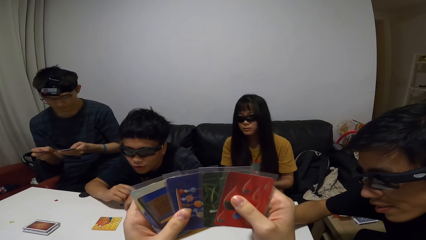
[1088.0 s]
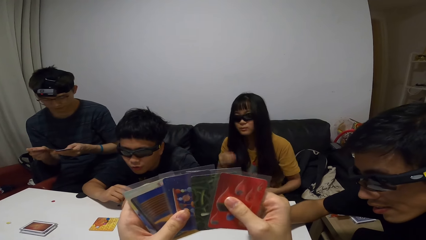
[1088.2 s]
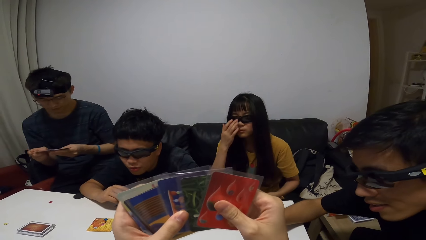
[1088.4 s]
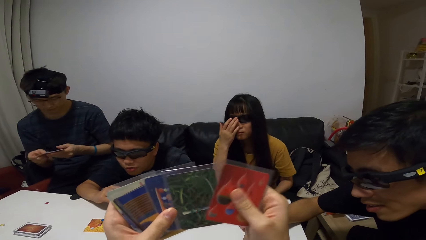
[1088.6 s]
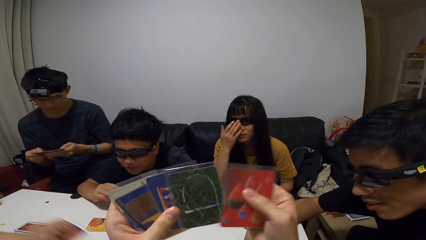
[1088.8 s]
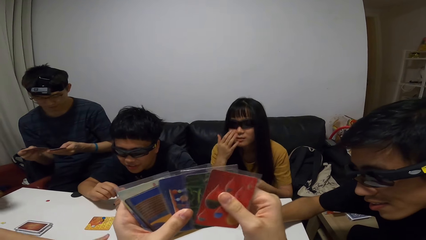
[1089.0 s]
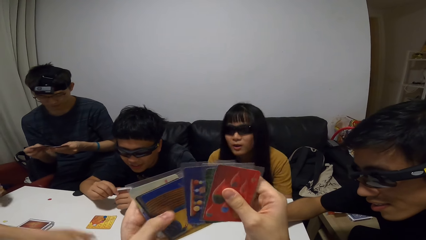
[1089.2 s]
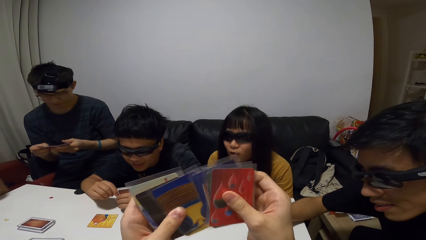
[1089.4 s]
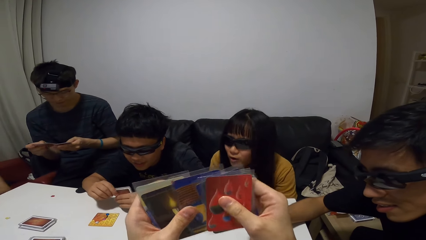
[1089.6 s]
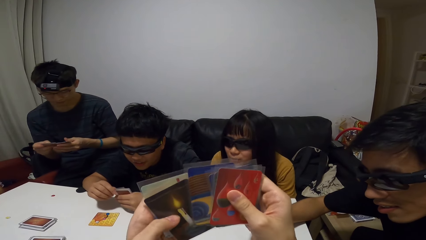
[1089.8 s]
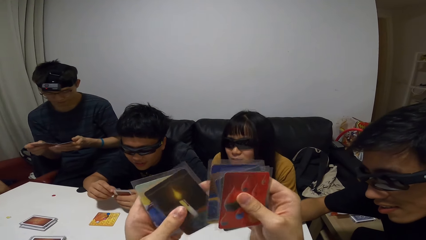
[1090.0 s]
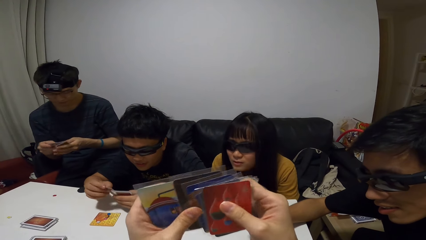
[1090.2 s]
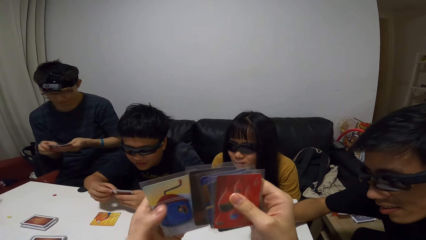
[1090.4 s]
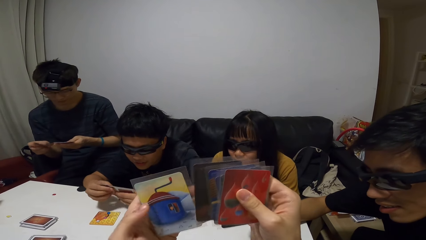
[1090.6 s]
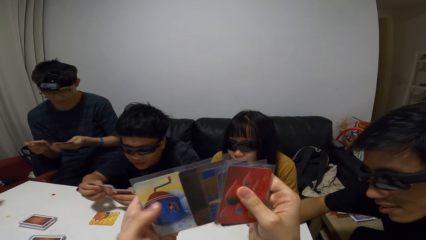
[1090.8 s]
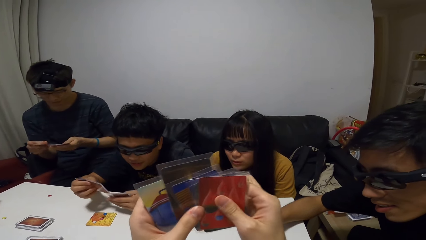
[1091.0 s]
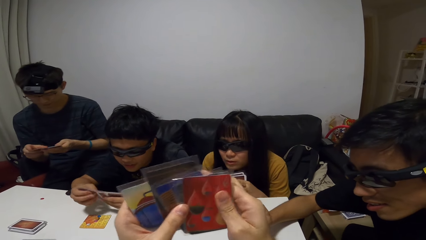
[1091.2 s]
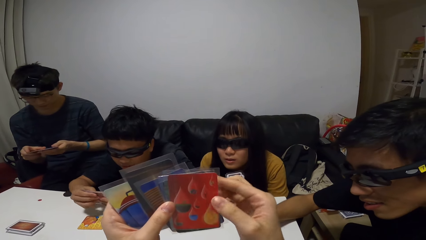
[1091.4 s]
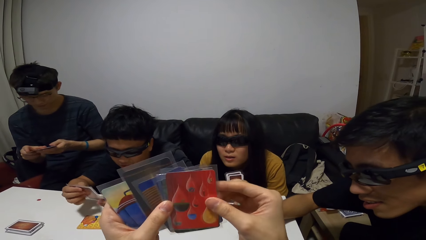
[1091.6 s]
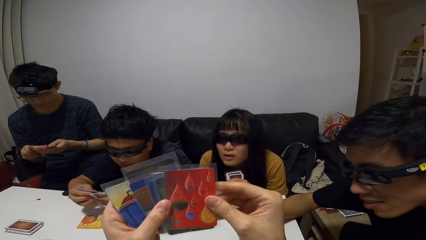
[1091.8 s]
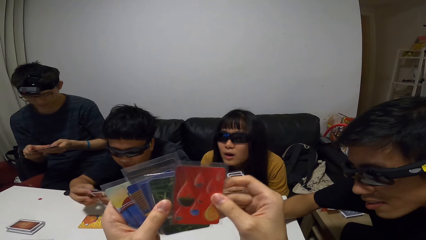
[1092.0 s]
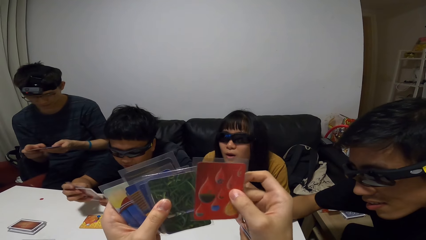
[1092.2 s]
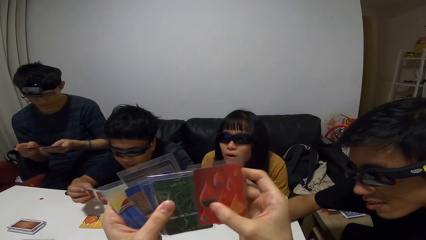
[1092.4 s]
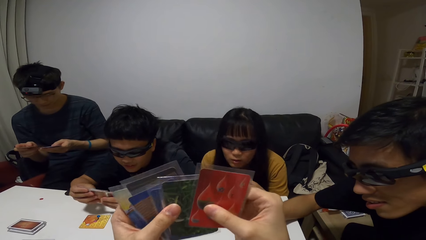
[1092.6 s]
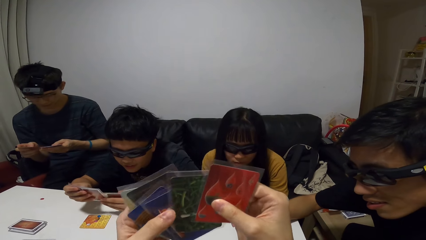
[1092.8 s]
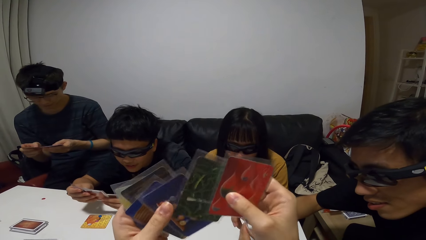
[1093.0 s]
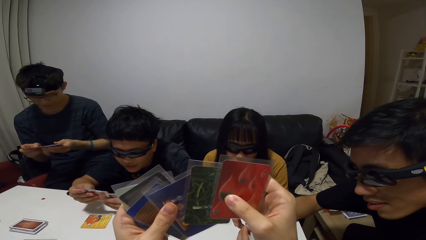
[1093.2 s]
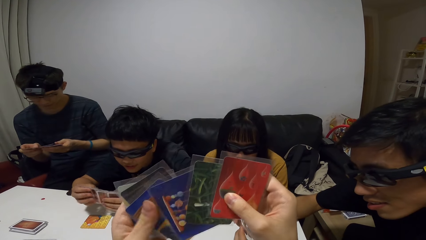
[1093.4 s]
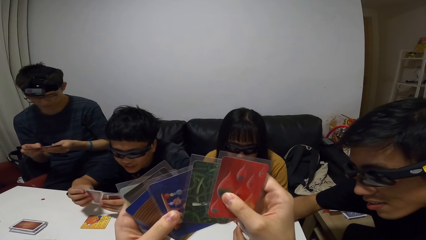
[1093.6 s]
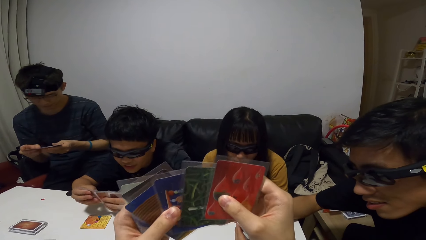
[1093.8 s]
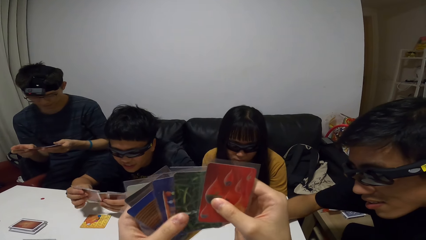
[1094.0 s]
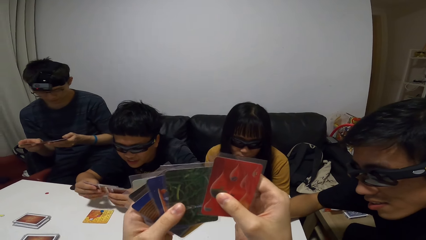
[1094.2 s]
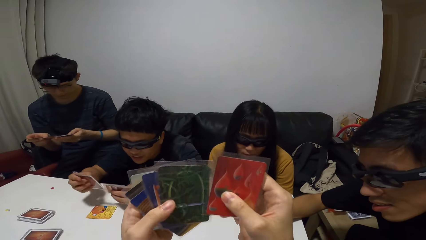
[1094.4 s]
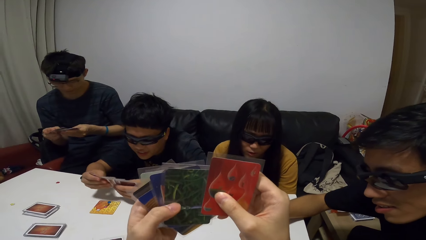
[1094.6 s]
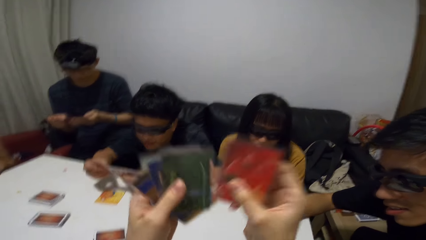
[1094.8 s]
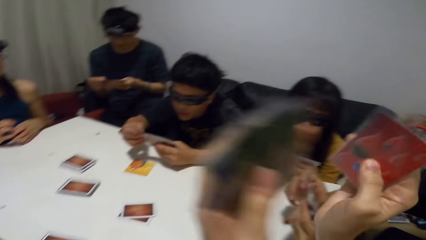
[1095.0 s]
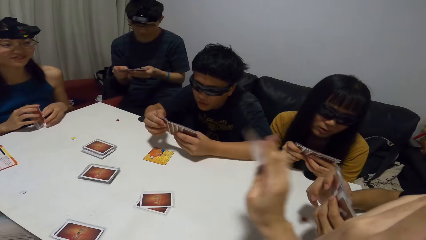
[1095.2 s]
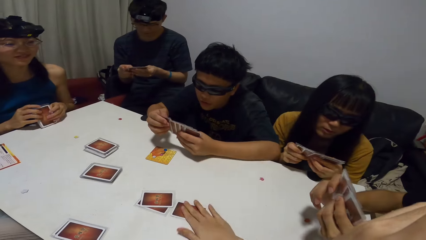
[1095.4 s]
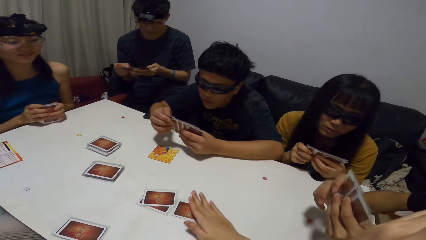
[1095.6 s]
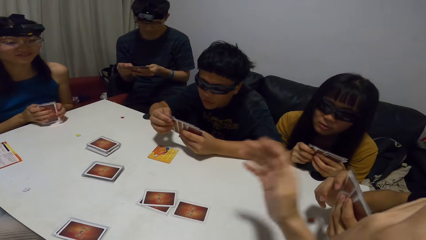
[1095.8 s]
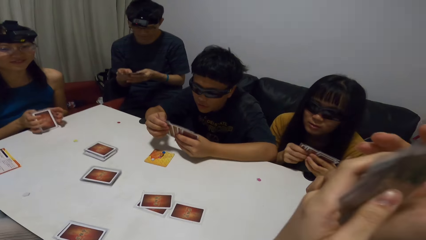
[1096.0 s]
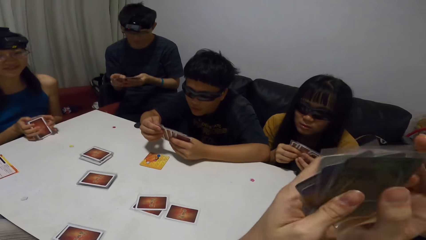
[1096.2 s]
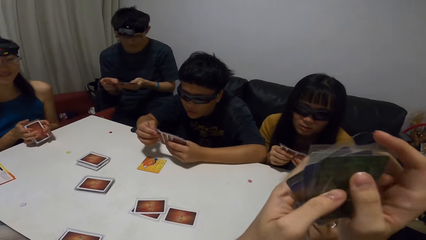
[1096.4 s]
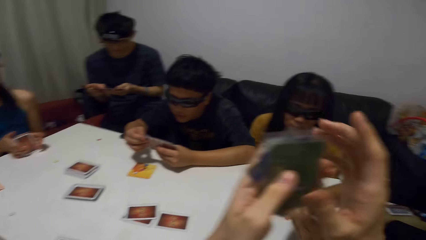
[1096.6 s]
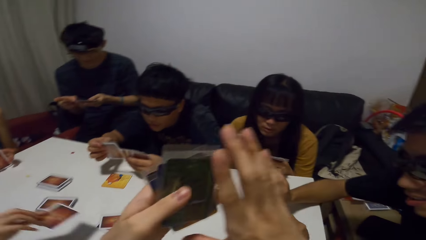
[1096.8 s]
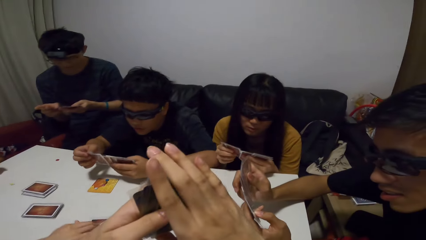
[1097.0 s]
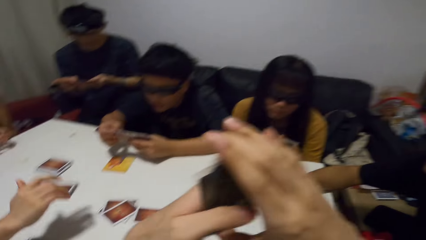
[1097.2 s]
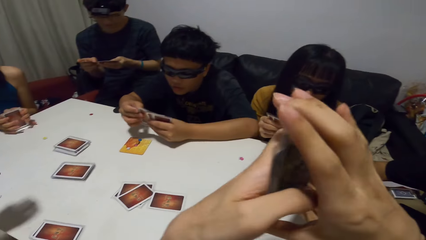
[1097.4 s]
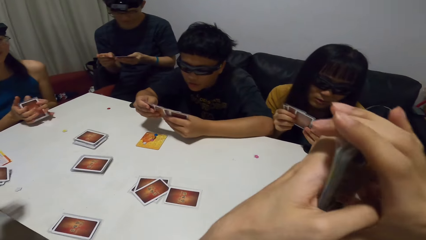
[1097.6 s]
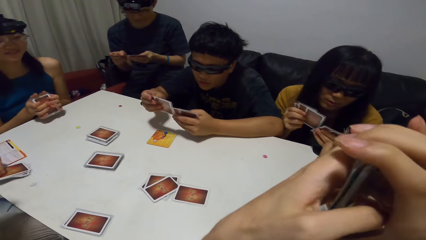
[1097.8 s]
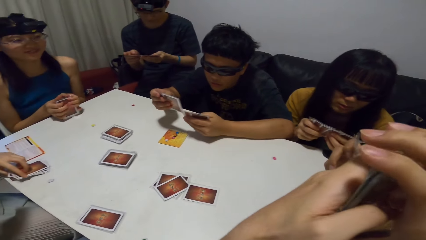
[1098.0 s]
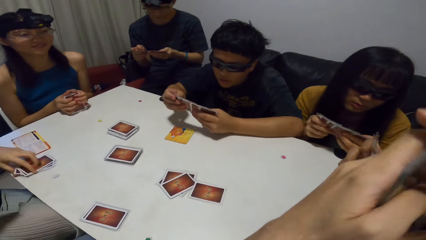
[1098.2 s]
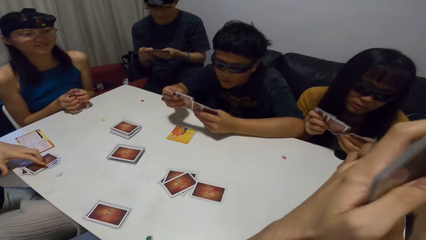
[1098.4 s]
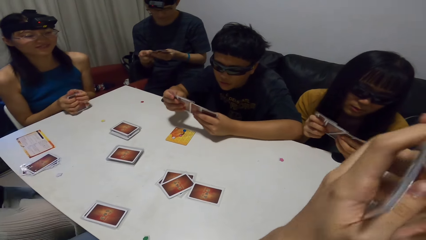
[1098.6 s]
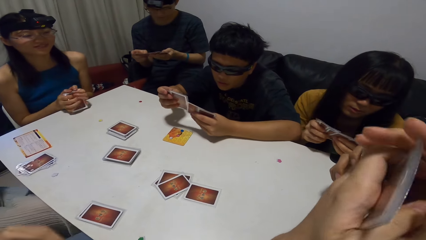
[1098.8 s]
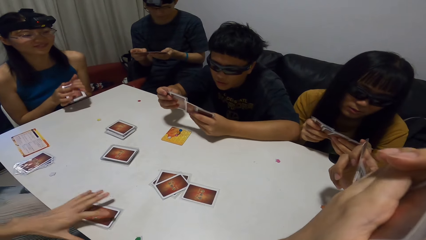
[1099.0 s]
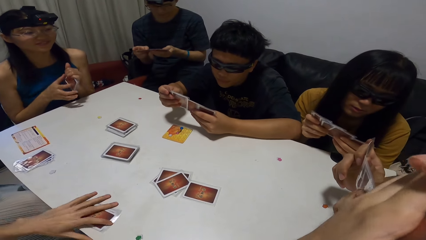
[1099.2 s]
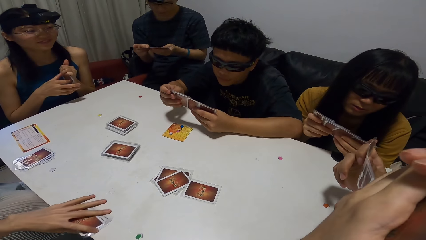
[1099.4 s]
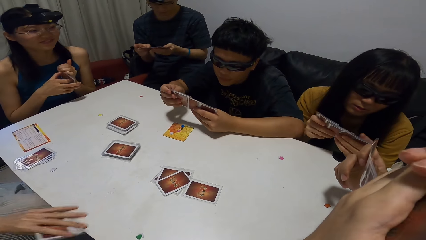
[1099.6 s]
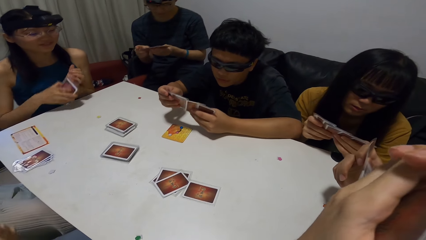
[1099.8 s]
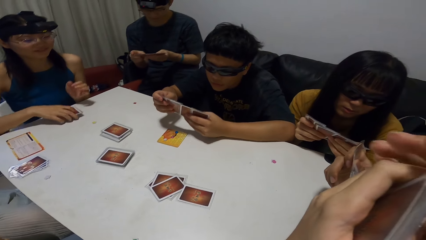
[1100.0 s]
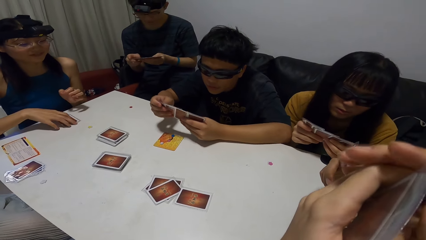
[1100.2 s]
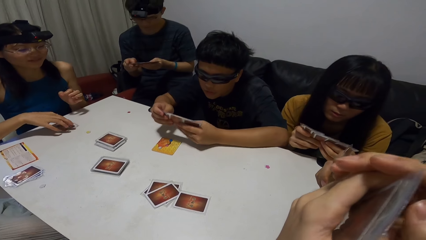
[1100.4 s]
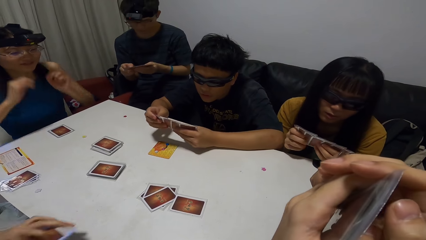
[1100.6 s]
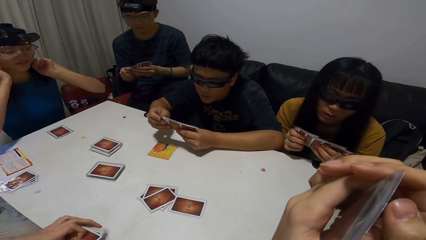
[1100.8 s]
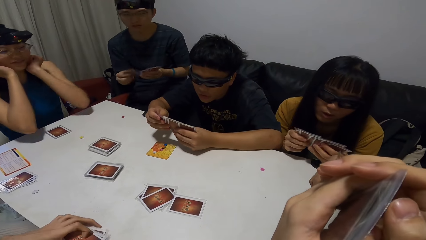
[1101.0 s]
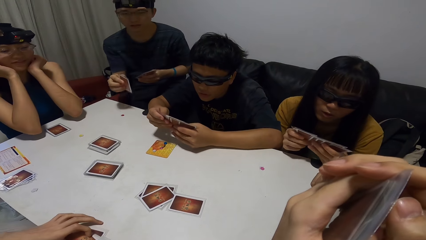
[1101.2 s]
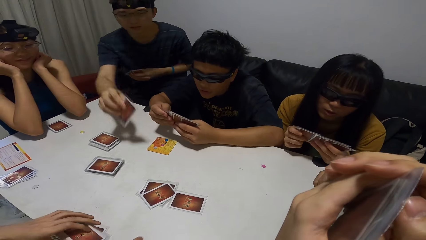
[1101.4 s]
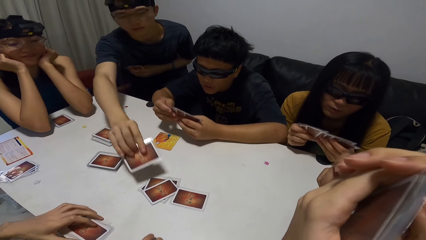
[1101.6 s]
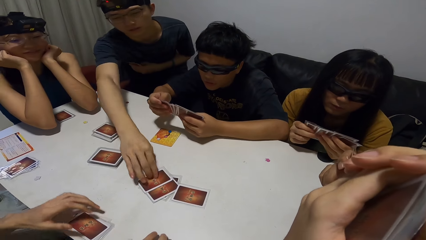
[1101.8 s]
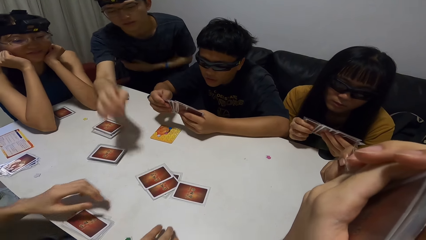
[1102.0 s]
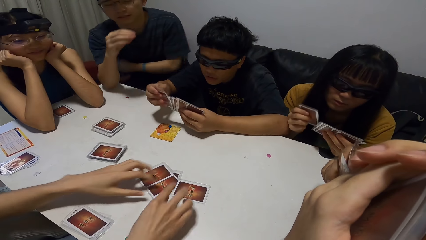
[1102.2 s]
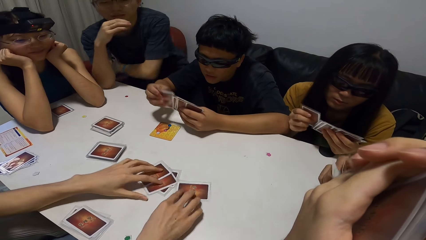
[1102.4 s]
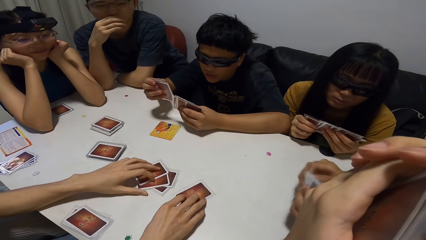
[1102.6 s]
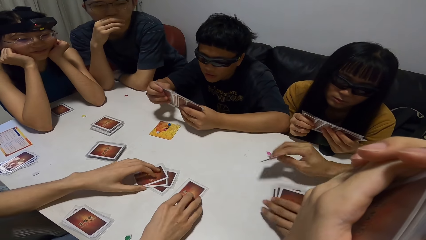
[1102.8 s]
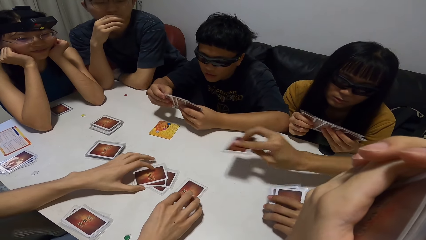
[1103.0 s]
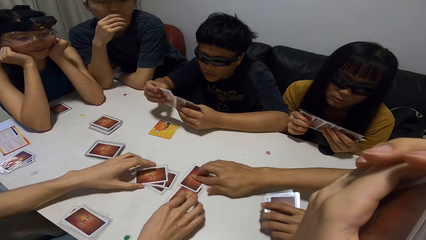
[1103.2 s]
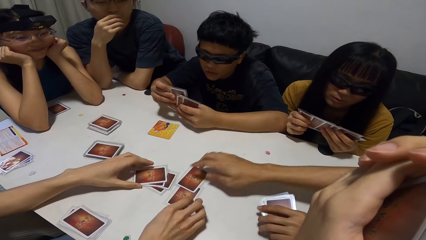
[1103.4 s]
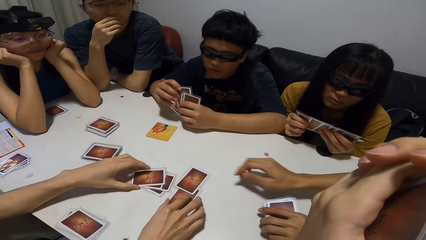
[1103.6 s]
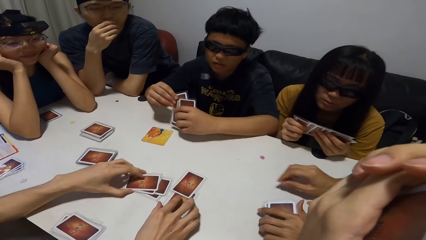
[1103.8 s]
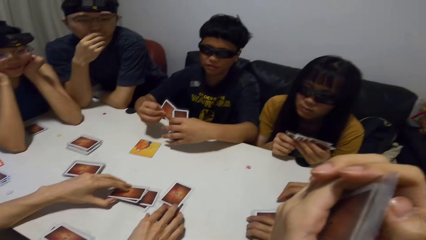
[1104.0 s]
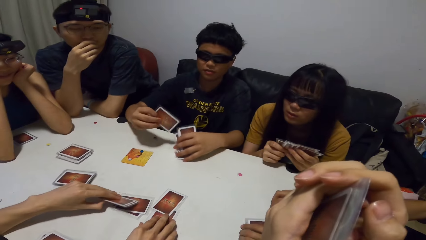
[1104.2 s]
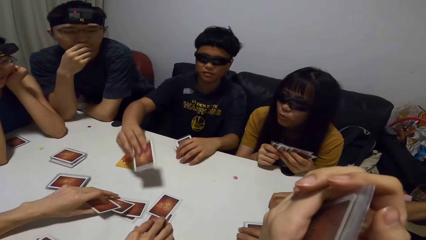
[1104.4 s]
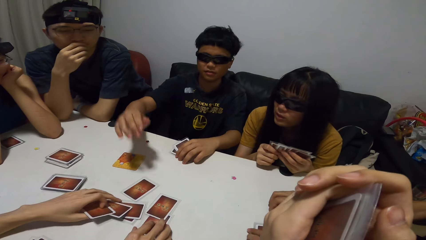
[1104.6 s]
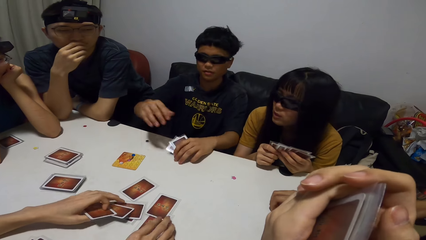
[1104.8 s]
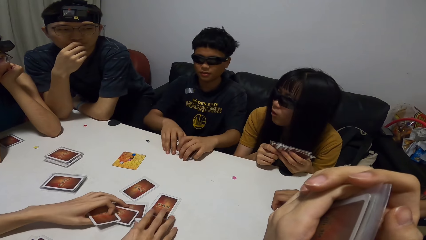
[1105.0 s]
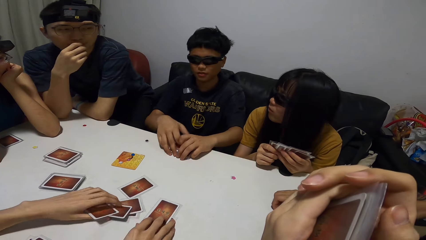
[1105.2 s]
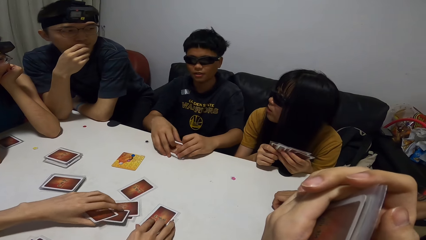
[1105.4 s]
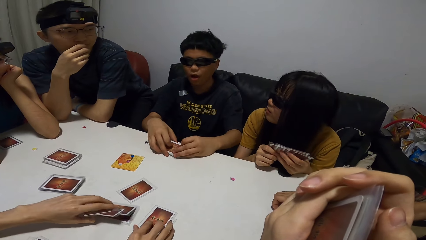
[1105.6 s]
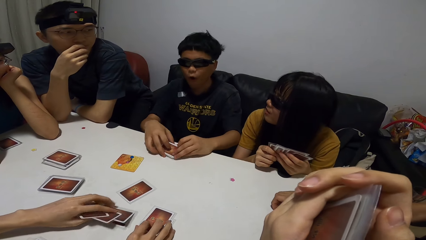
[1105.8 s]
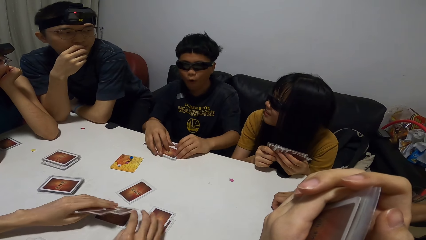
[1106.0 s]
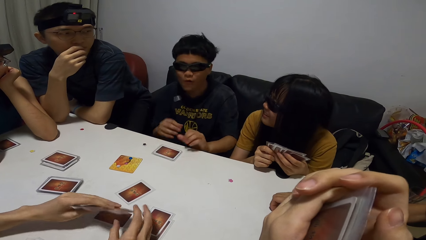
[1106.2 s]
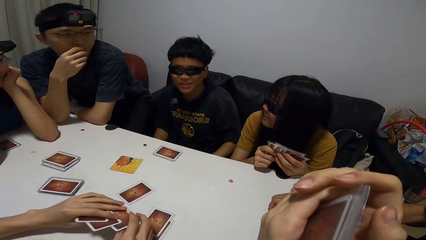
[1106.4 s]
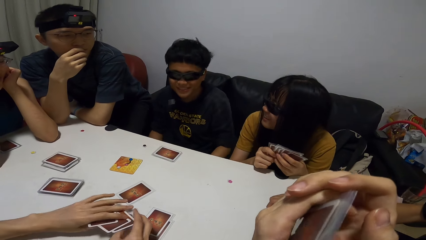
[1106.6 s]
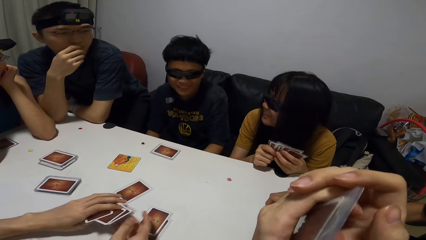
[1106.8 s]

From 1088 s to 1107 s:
A woman drops a card on the table with her right hand. The camera wearer drops a playing card on the playing table with his right hand. A man drops a playing card on the playing table with his right hand, and drops his set of playing cards on the table with his left hand. Another man picks up a playing card from the playing table with his left hand. Another woman drops her set of playing cards on the table with her right hand. Another man drops a playing card on the playing table with his right hand. The second man rearranges the playing cards on the playing table with both hands. Another man drops a playing card on the playing table with his right hand. The second man touches the cards. Another man drops a playing card on the playing table with his right hand, and drops his set of playing cards on the table with both hands. The second man rearranges the playing cards on the playing table with both hands.
